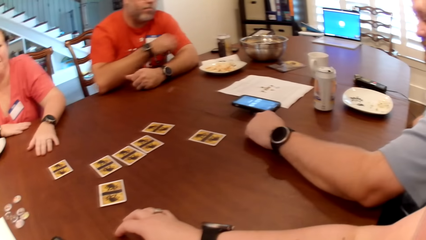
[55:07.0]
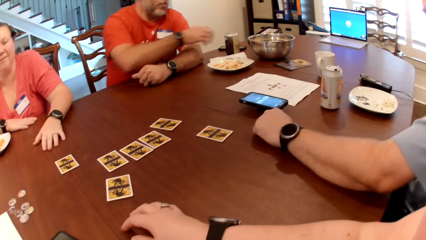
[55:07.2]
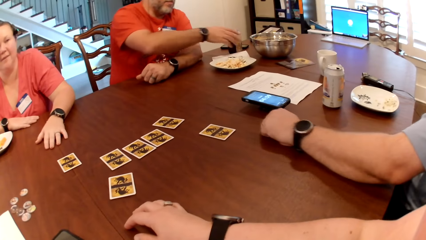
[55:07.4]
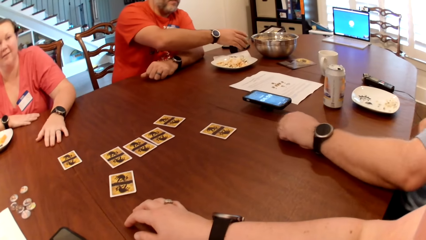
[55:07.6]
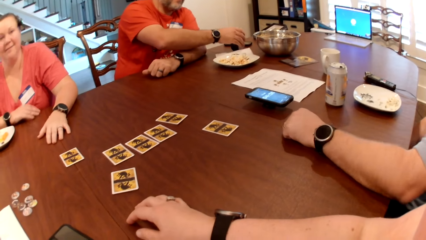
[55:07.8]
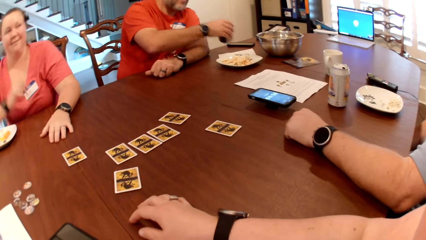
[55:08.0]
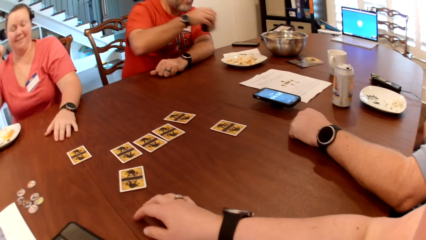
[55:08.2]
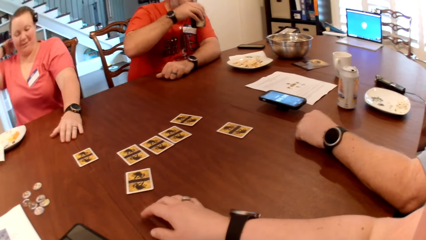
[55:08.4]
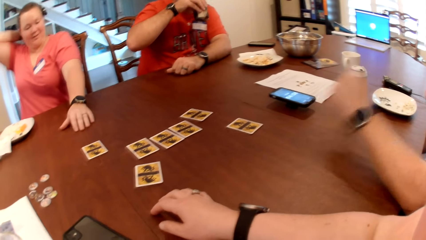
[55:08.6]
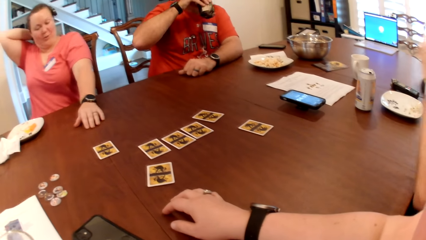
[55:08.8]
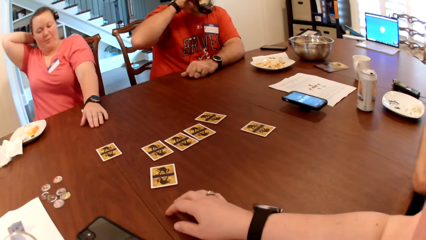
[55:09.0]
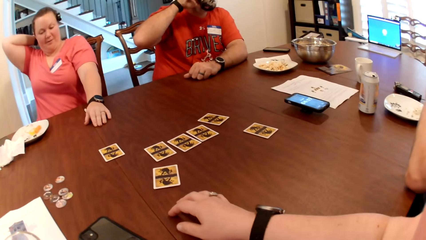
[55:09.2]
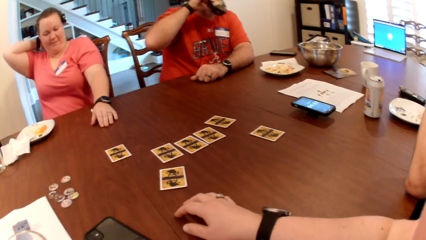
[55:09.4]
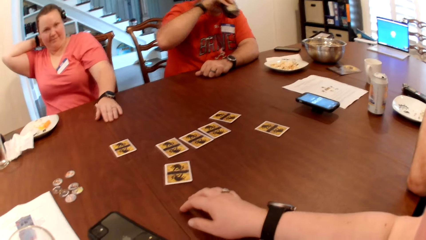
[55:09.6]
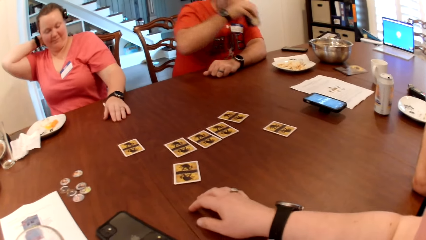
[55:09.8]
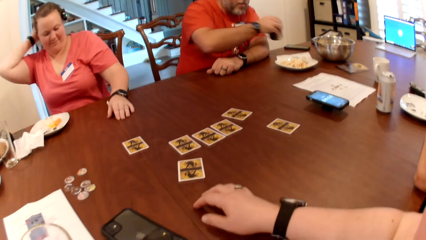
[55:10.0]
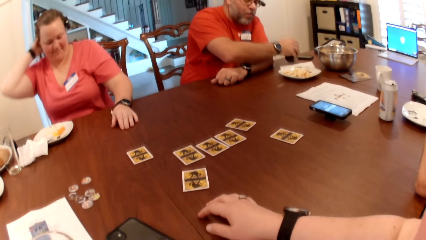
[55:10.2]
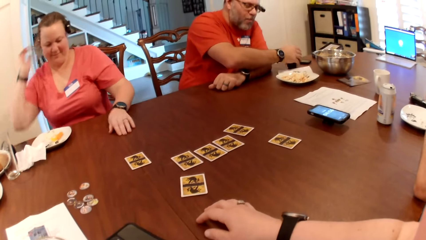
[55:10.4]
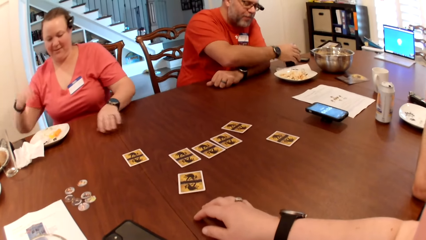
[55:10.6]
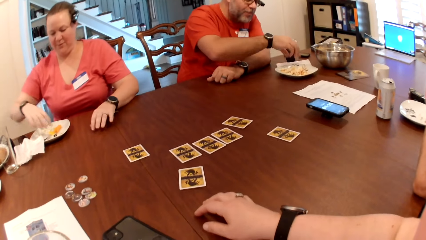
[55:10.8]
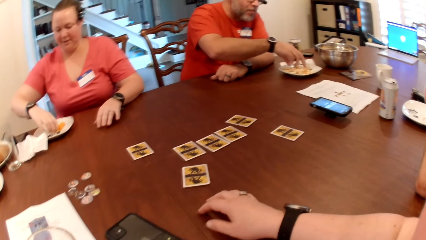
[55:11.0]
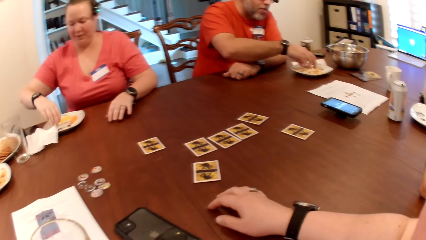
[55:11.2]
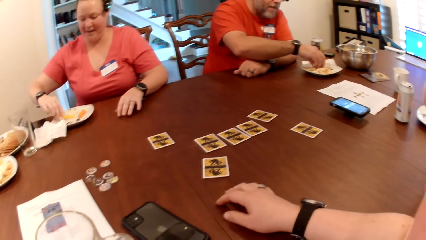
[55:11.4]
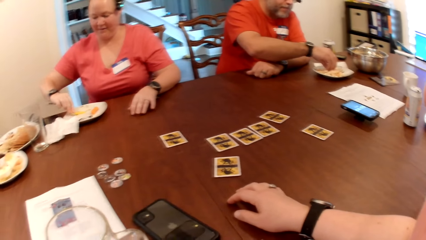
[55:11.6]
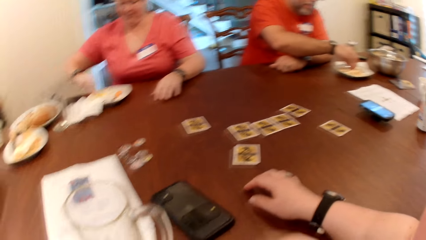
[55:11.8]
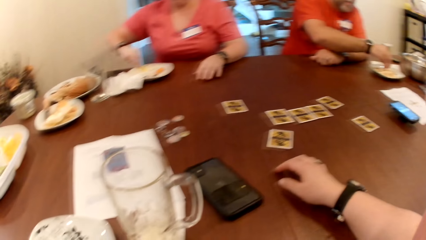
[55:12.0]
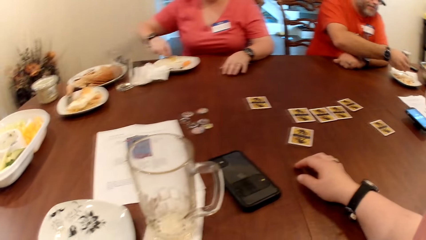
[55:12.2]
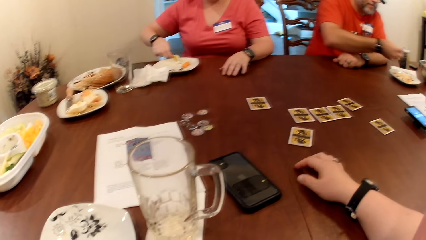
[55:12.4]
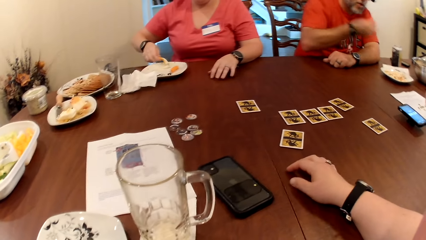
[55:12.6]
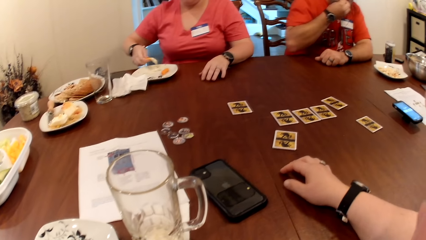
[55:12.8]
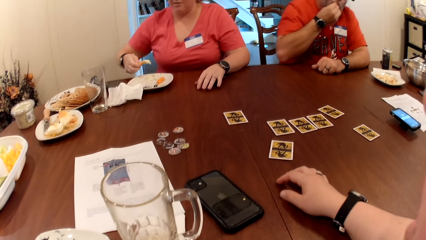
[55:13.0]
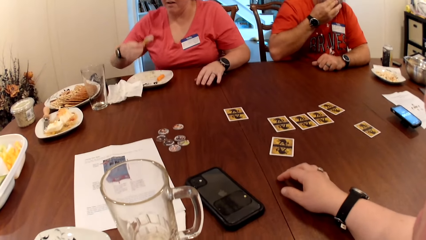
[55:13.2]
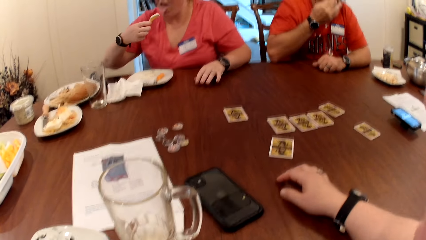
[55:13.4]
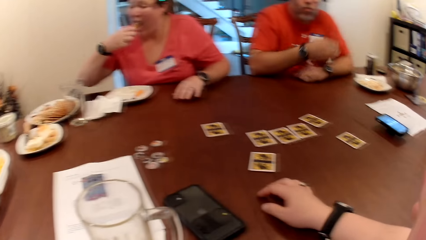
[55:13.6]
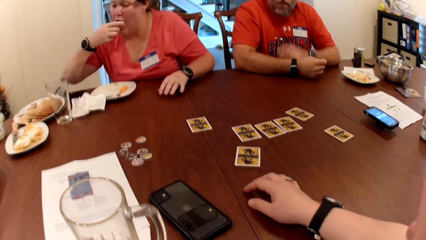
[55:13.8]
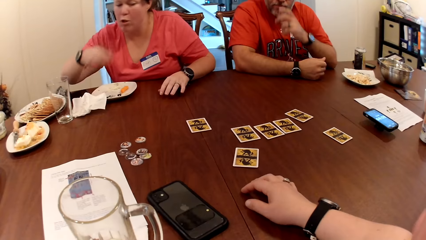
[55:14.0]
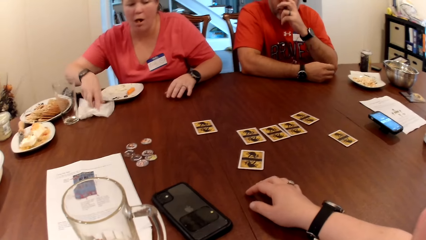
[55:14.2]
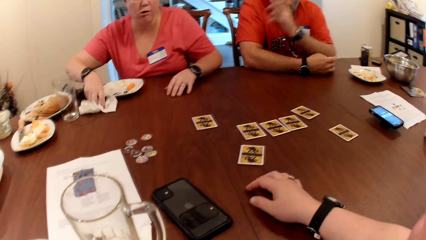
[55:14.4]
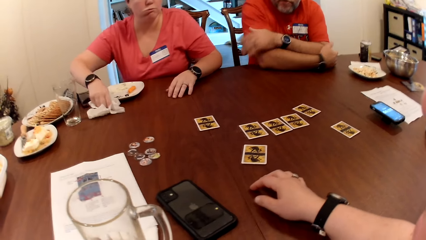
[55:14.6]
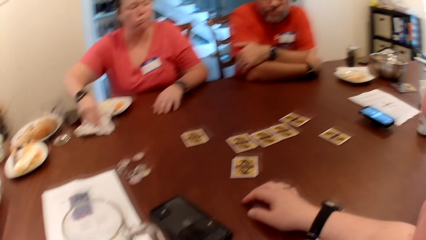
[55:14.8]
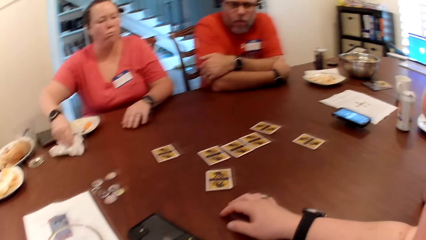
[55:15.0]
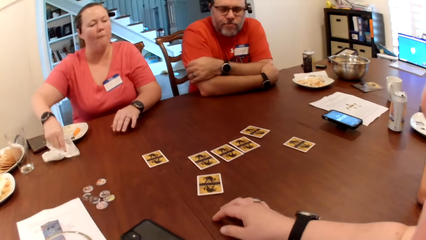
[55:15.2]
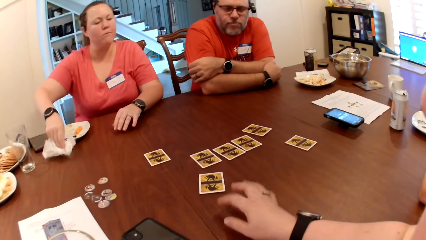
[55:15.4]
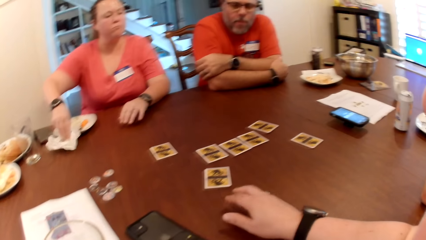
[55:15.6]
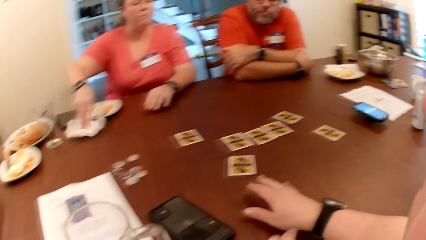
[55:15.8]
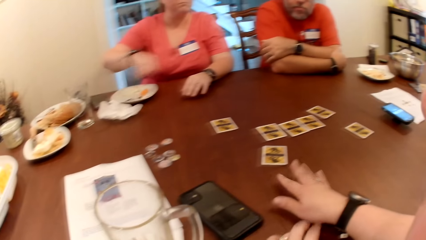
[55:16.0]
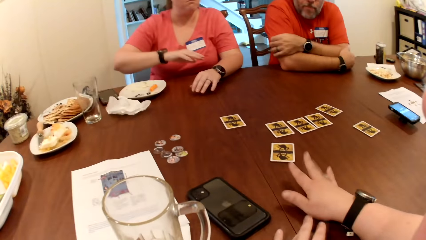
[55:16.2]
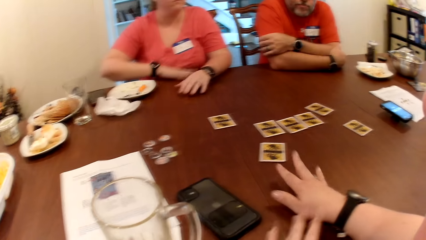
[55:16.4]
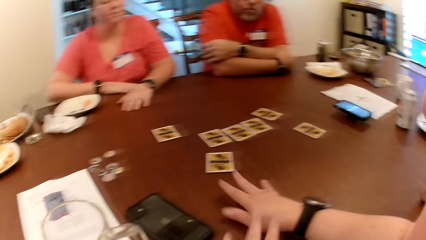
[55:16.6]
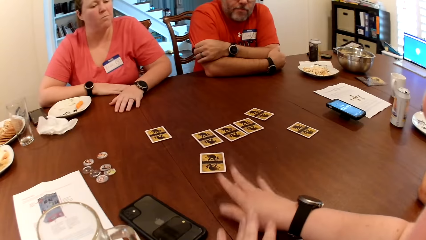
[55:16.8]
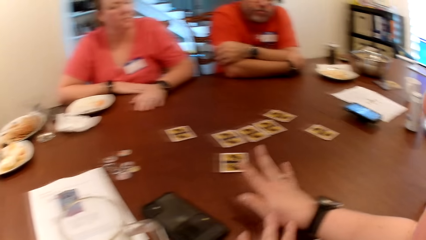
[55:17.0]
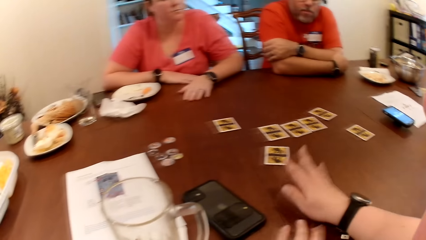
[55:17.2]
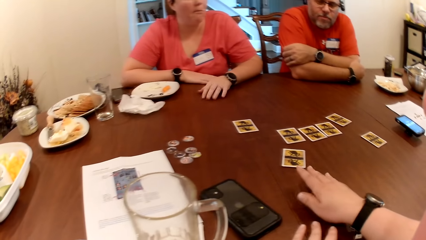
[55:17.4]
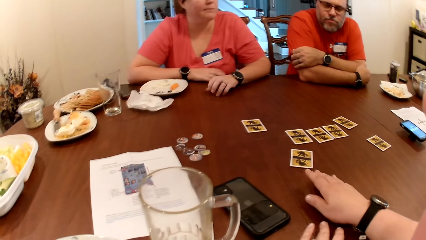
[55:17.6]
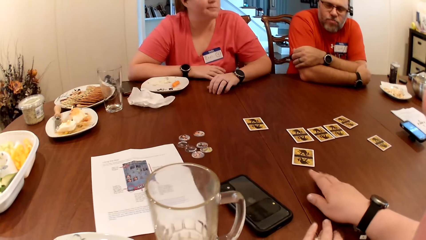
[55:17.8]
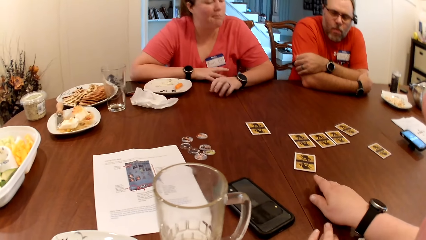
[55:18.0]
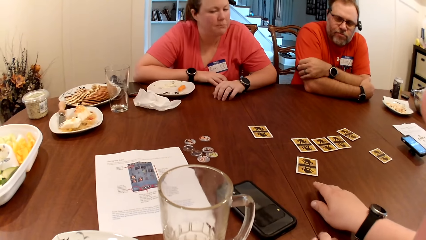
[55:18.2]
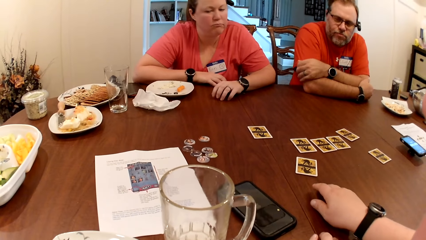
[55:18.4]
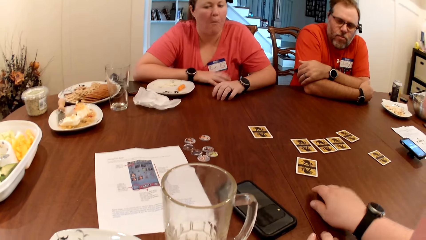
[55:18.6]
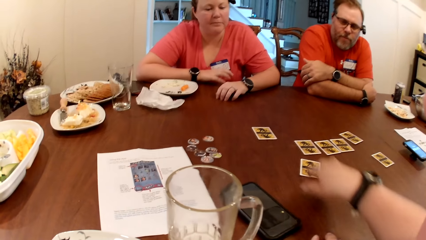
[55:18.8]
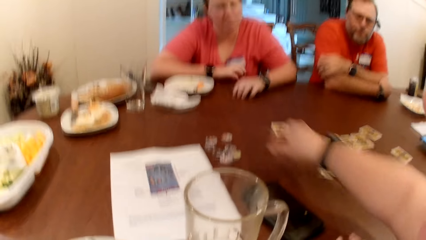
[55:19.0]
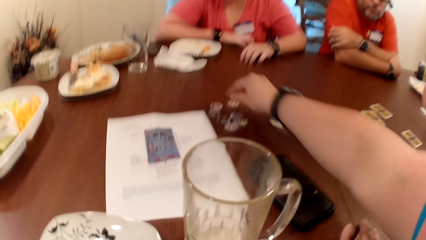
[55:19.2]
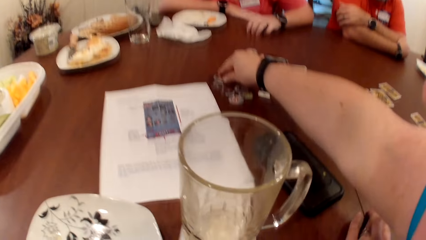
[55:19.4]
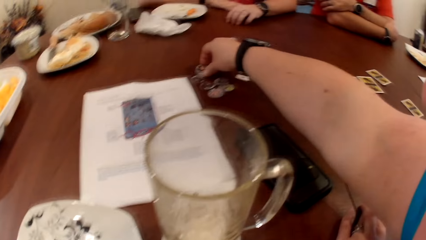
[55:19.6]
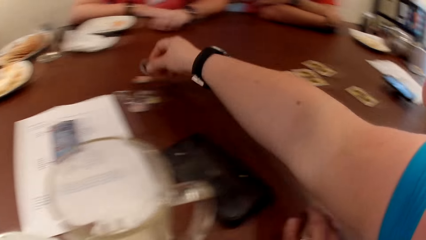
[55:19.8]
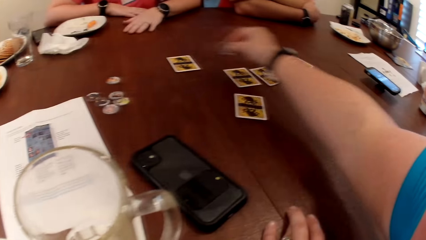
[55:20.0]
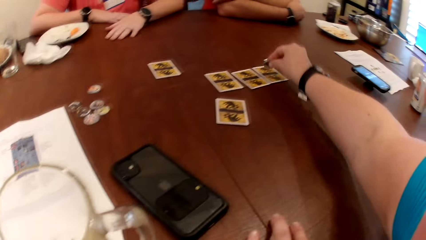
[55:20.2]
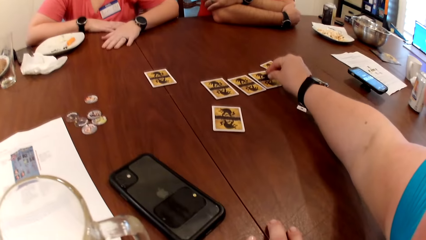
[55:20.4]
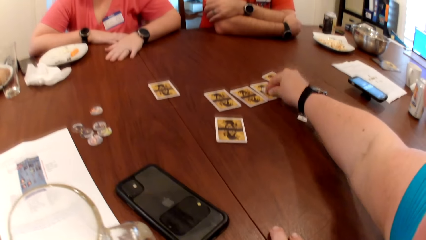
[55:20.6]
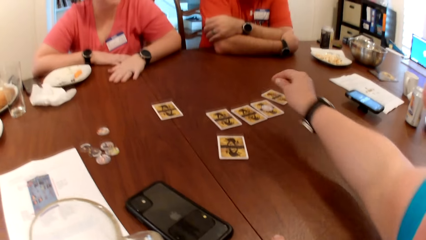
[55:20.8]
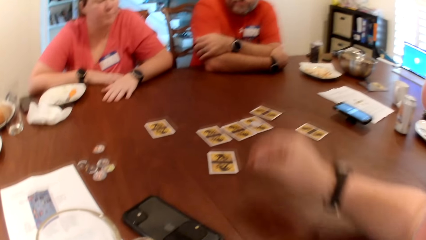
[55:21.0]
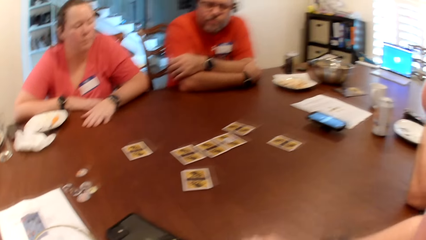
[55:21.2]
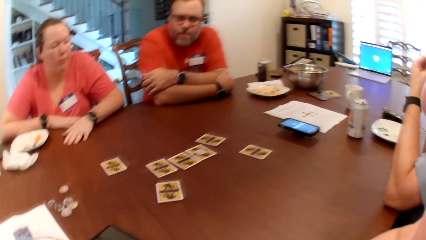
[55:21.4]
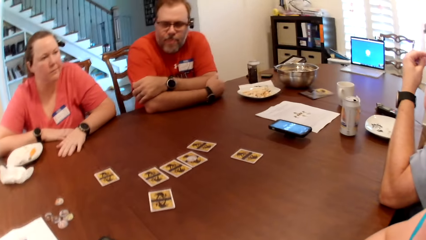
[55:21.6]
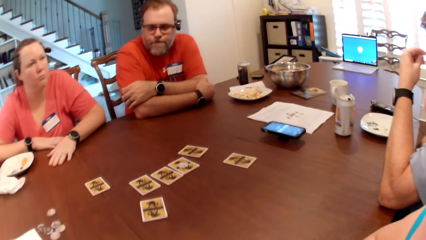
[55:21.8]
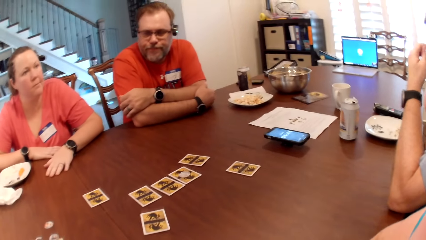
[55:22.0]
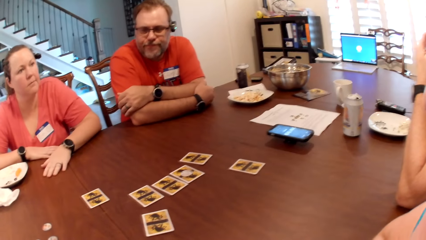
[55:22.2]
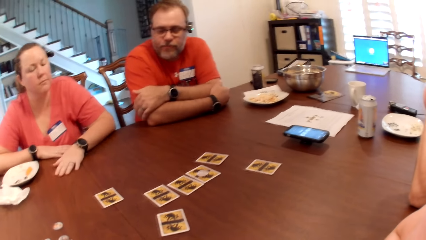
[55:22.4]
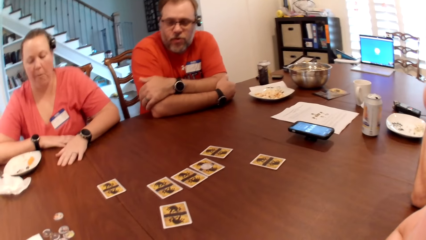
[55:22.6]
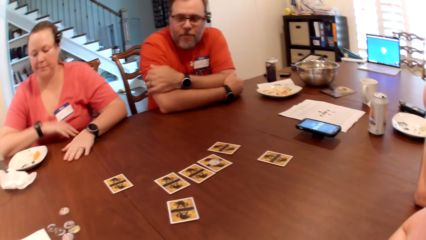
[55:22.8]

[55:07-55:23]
The man picks up a beer can from the table with his left hand. The woman converses with the camera wearer. The woman scratches the back of her neck with her right hand. The man drinks from the beer can in his left hand and drops the beer can on the table with his right hand. The woman eats a biscuit and cheese with her right hand from her plate on the table. The man eats popcorn from his plate on the table with his right hand and drops his right hand on the table. The woman cleans her right hand on her paper napkin on the table. The man touches his face with his left hand and drops his left hand on the table. The camera wearer drums both hands on the table. Another man converses with the camera wearer and the first man. The woman drops her right hand on the table. The camera wearer moves the hands on the table. The woman drums both hands on the table. The camera wearer picks a game token or card from the table with her right hand. She drops the game token on a card on the table with her right hand. The first man rubs his right arm with his left hand.
